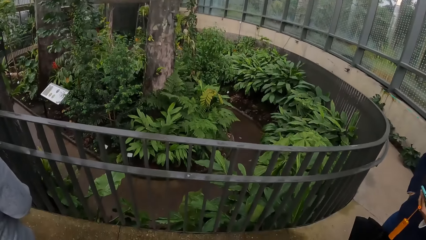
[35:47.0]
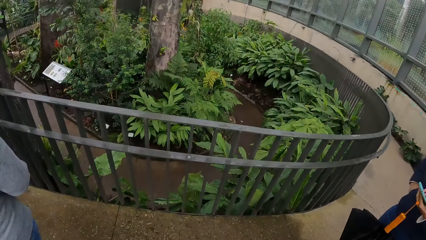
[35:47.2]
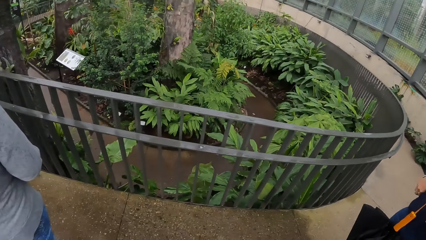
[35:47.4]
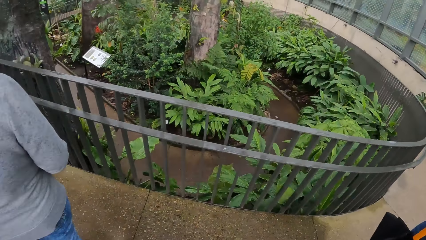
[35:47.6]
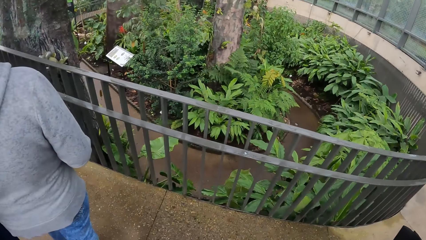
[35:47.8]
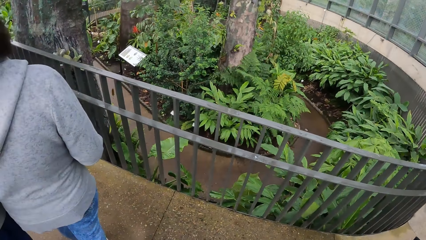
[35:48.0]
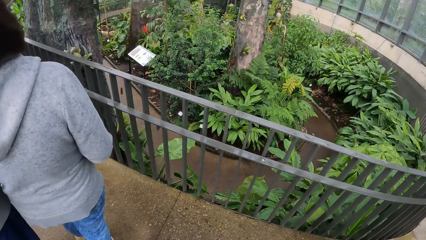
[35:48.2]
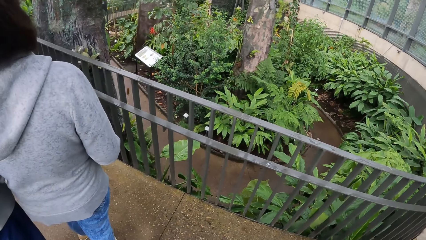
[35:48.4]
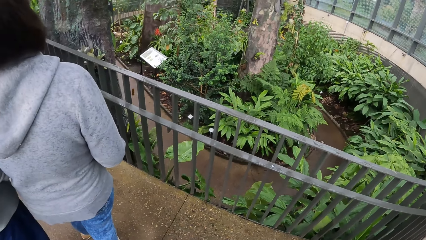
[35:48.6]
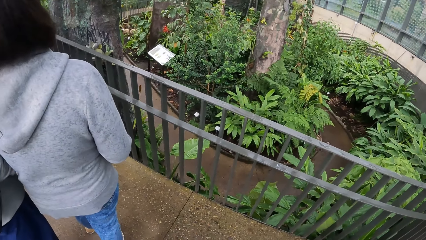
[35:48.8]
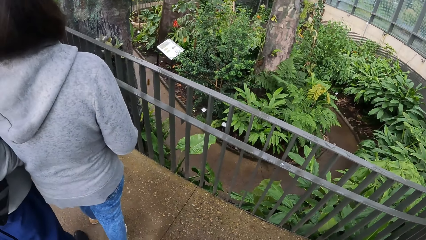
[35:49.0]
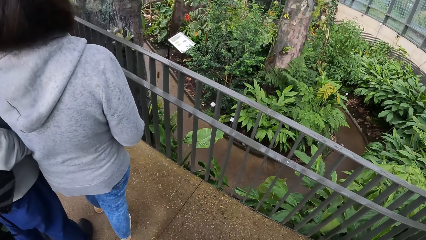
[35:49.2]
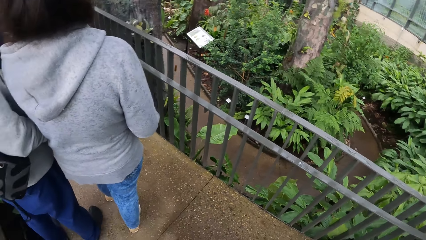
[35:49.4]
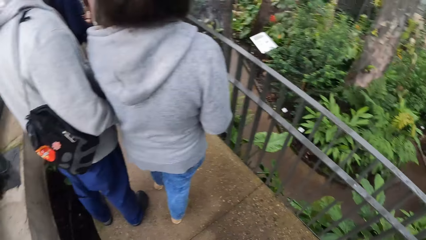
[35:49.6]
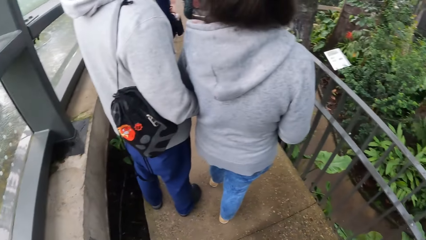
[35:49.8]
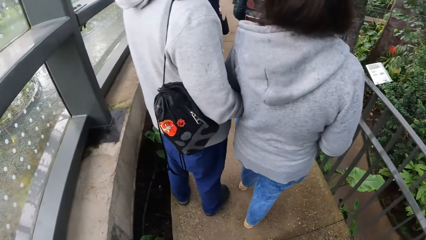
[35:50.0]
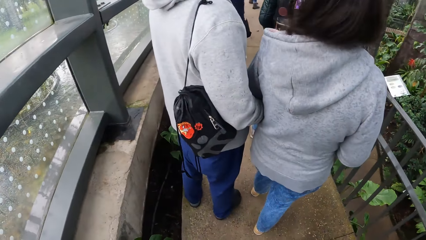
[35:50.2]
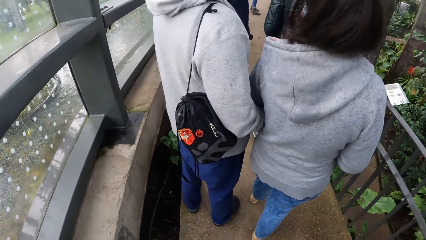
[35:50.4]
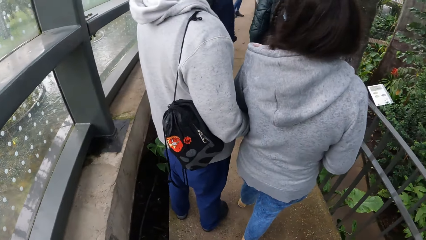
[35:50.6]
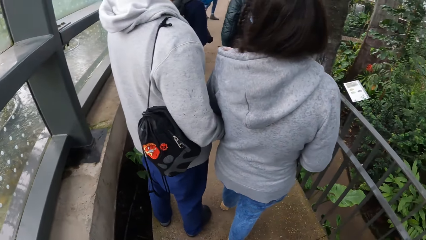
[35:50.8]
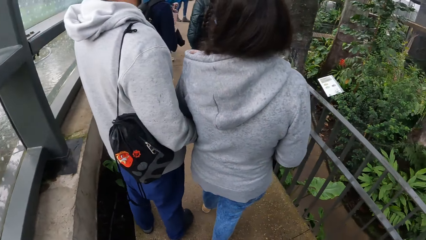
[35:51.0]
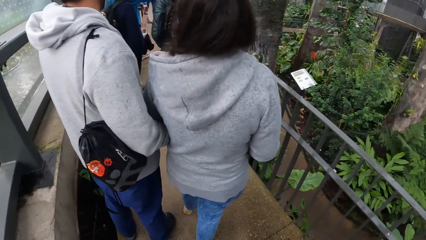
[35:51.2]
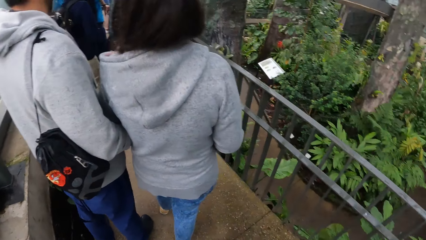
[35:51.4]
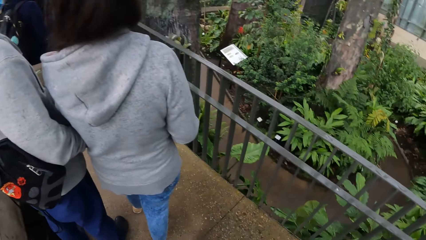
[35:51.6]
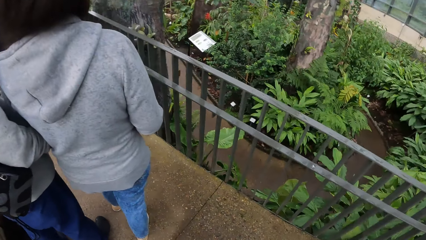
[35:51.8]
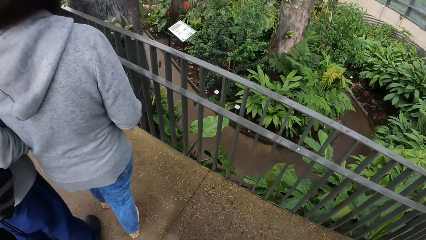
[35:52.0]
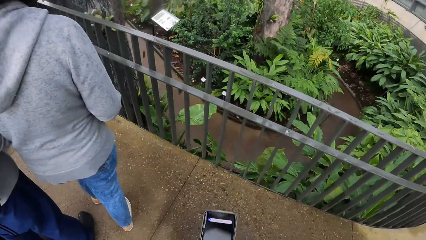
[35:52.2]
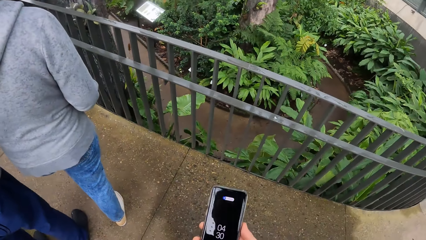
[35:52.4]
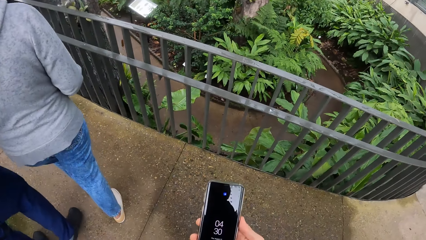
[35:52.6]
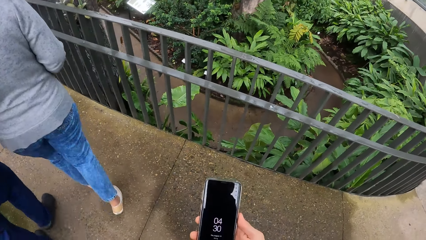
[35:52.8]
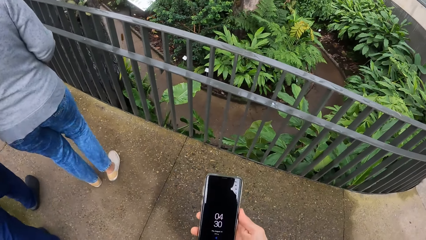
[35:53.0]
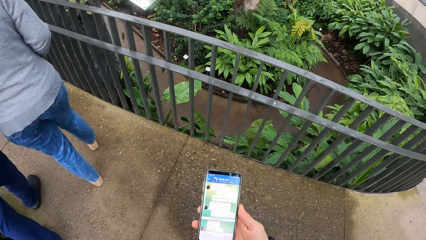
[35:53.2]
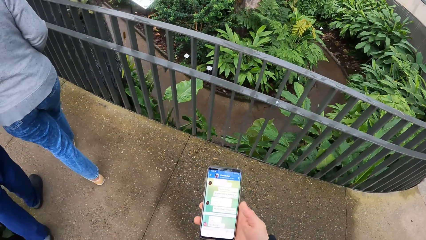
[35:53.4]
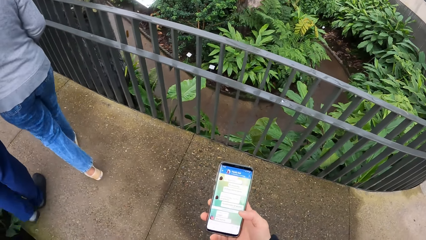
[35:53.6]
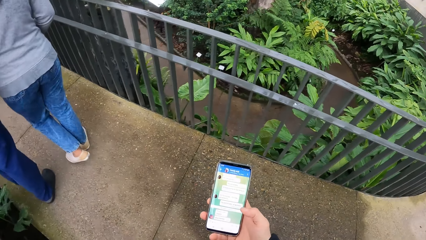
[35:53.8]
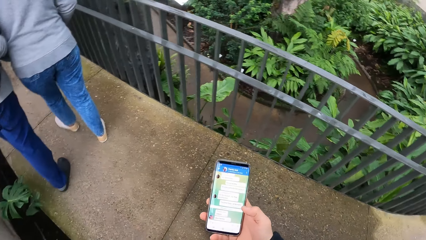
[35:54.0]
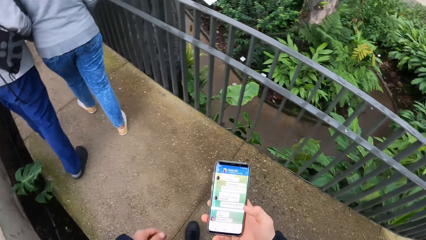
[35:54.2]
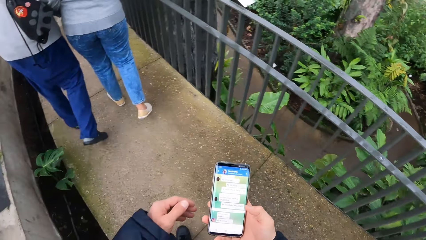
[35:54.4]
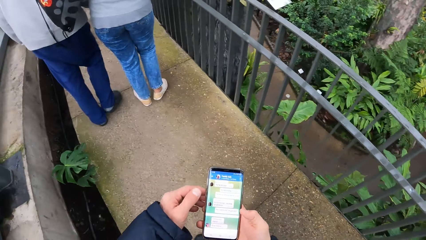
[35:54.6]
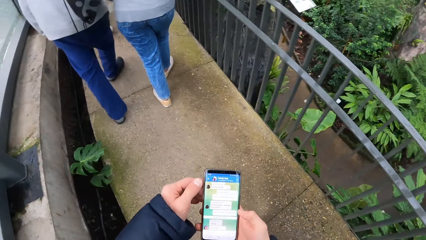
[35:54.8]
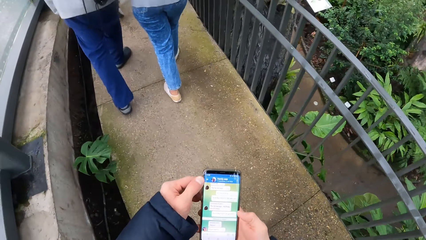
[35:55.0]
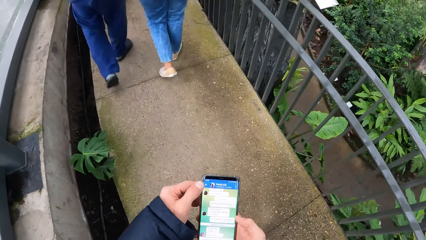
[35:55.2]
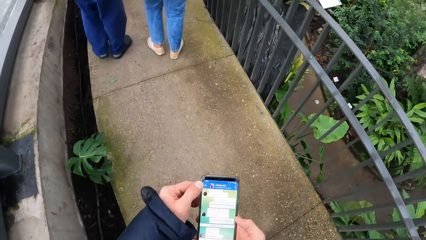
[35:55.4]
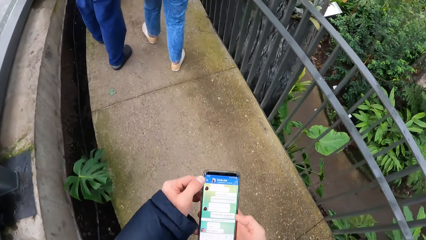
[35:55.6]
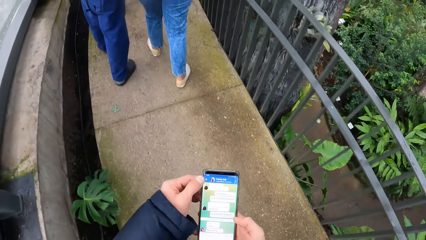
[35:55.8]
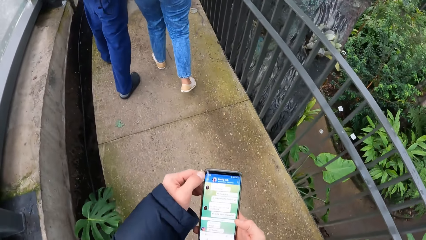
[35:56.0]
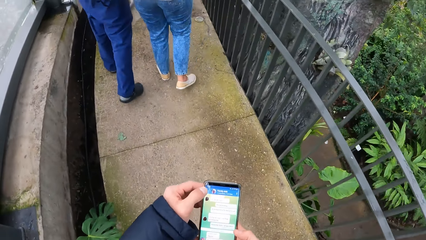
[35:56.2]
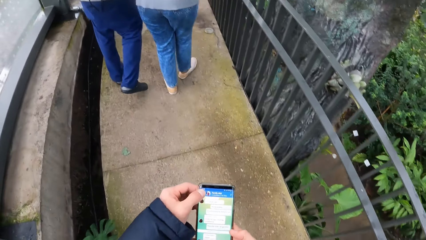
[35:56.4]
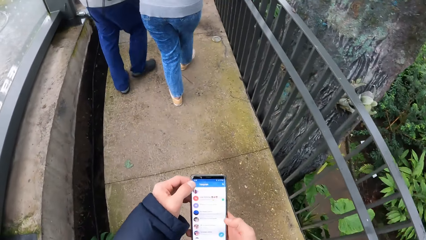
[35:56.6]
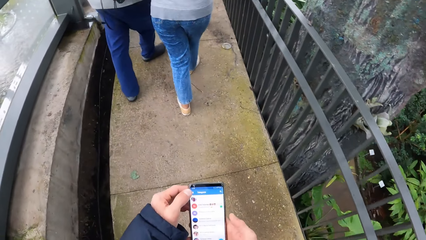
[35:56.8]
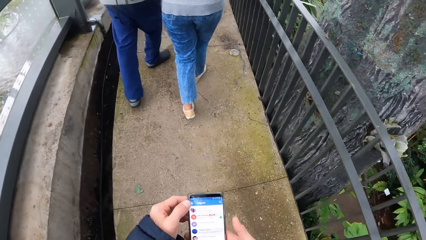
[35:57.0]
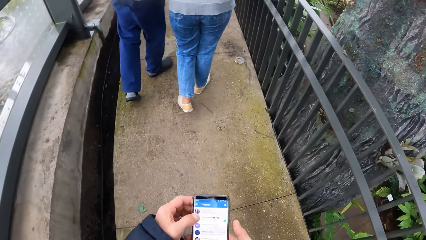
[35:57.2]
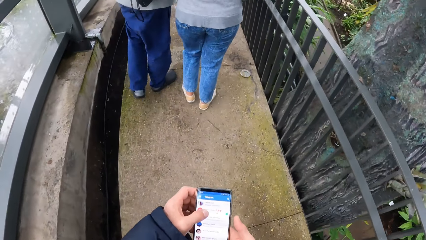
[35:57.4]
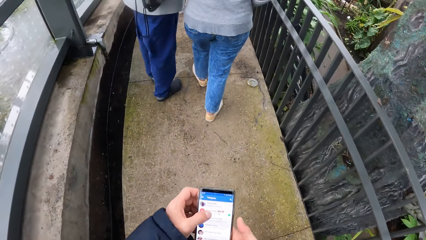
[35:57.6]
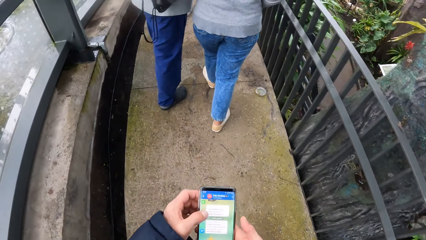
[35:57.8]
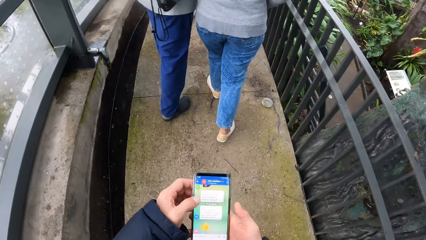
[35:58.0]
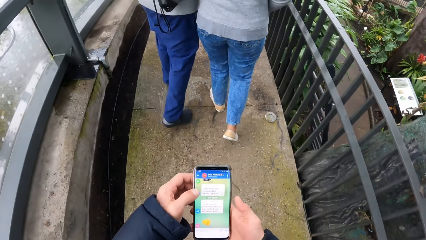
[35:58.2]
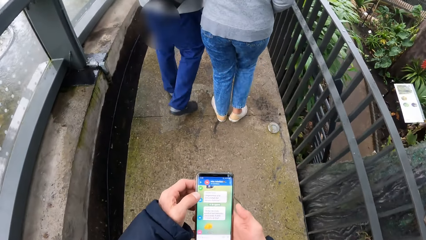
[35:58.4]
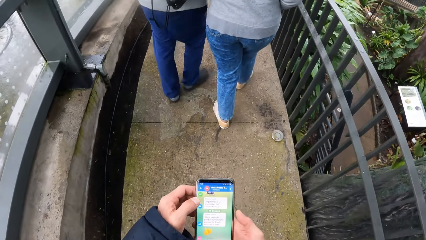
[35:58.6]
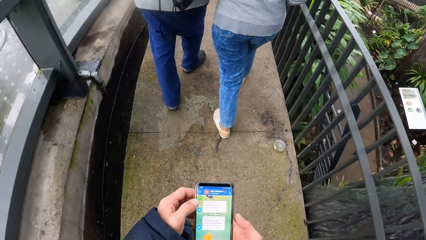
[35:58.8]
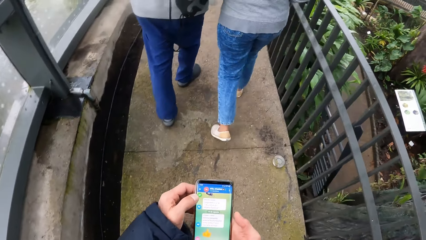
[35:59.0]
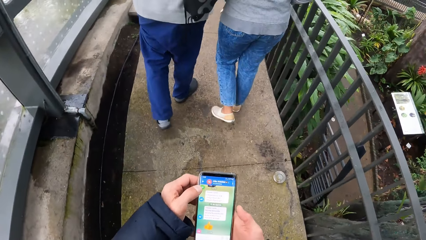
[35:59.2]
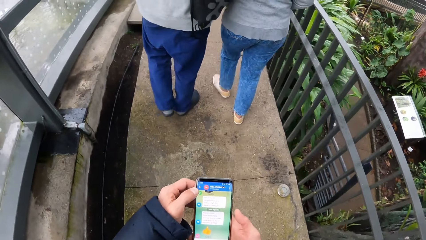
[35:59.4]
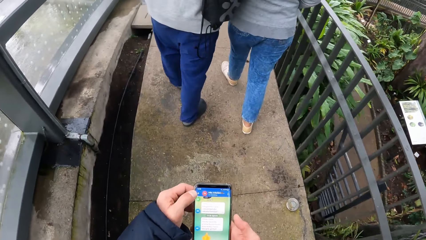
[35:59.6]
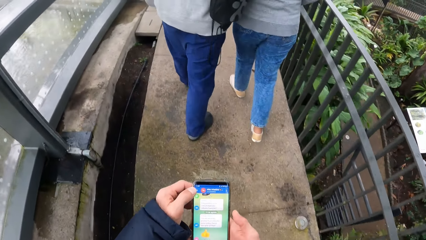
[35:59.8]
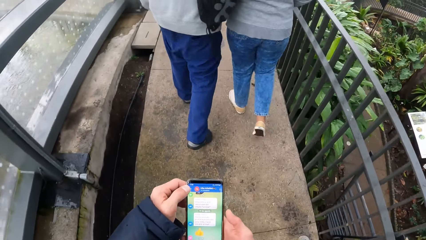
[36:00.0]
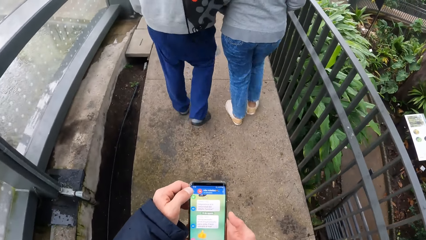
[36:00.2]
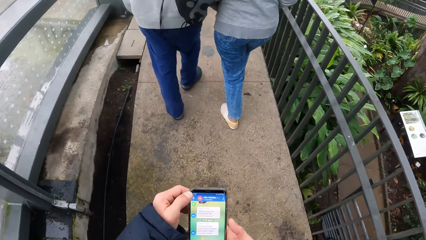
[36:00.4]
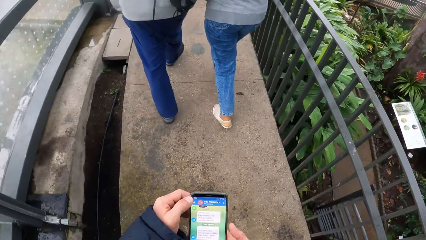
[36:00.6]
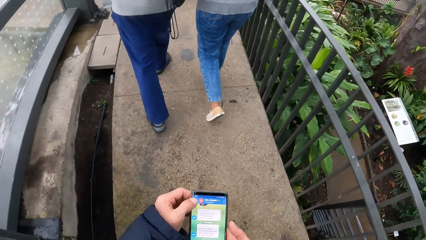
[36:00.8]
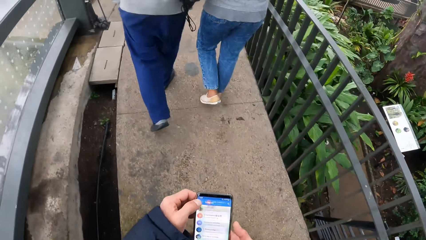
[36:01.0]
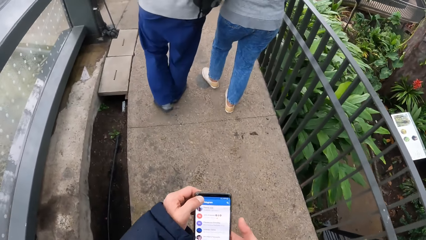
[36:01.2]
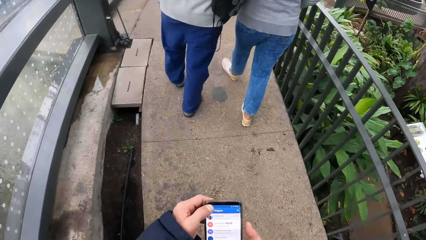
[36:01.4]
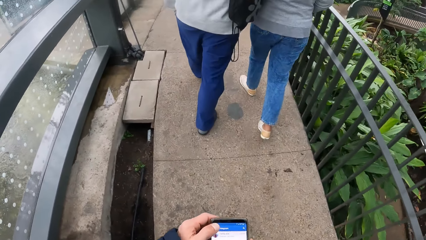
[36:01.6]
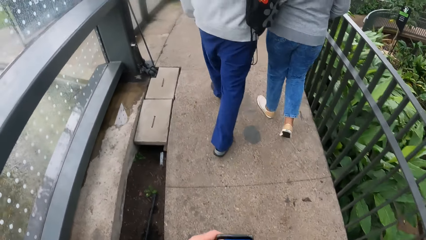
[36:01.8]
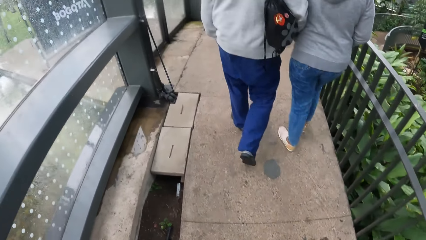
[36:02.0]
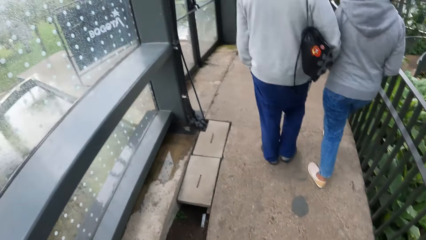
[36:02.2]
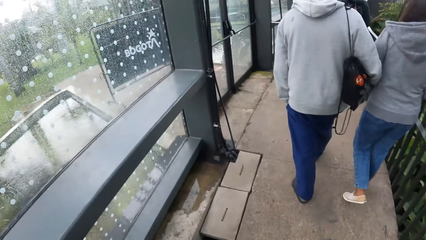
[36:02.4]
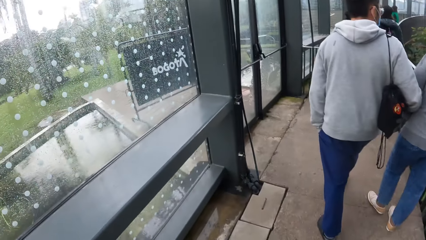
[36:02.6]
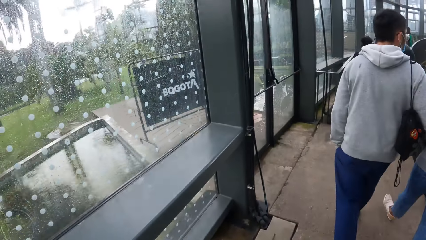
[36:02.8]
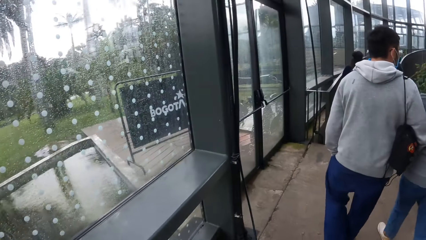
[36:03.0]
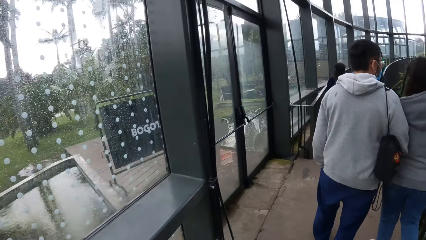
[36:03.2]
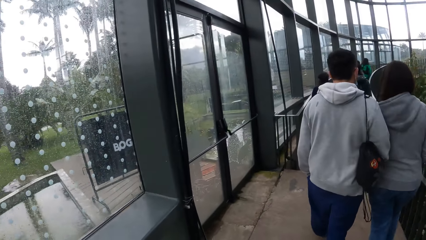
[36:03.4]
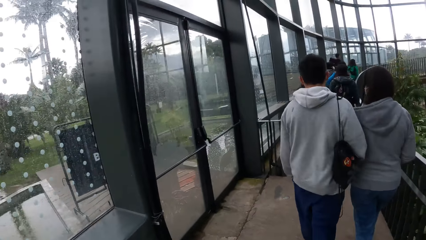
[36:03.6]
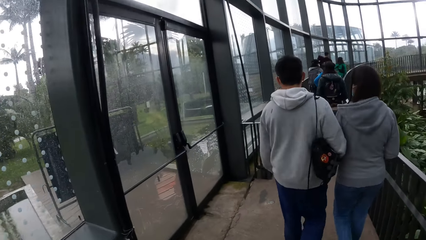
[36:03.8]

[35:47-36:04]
The camera wearer looks down. He brings out the phone with his right hand. He looks at the phone. He walks towards a tree with the group of people. He operates the phone with his right hand. He holds the phone with both hands. He walks away from the tree with the group of people. He operates the phone with his left hand.
